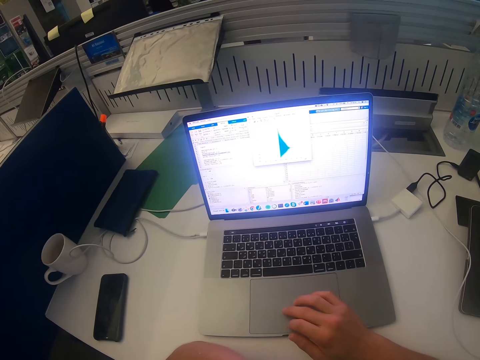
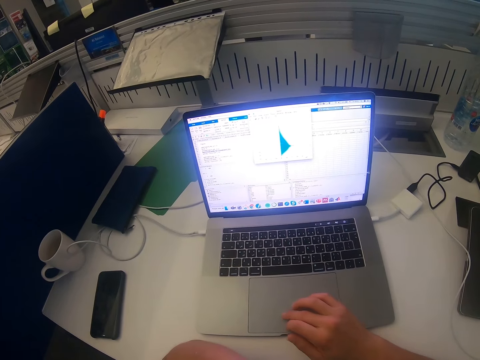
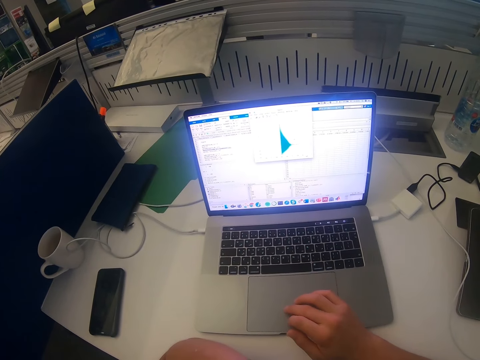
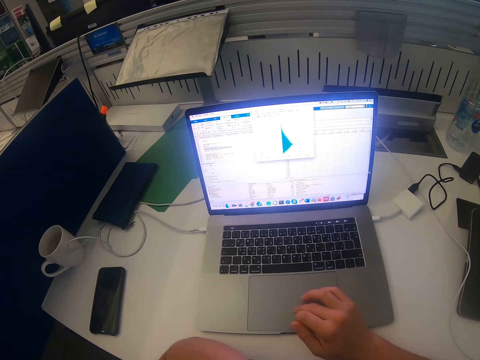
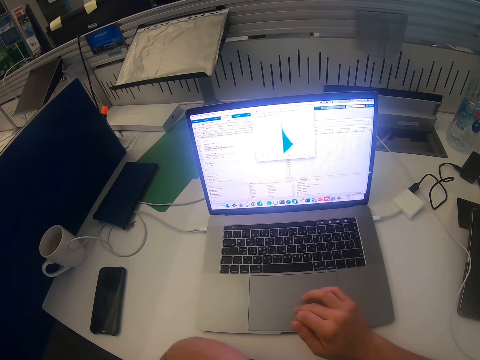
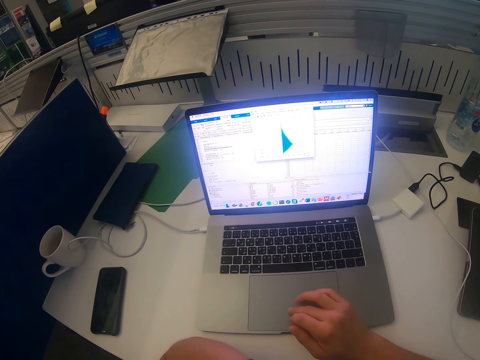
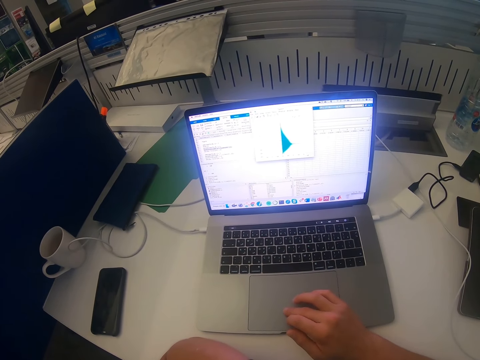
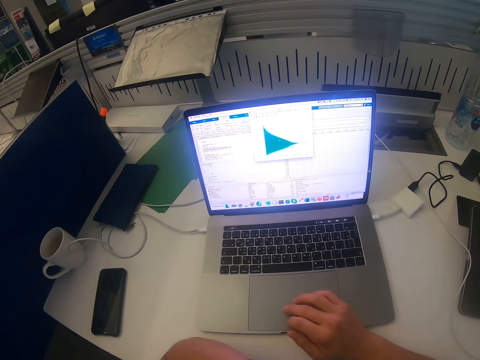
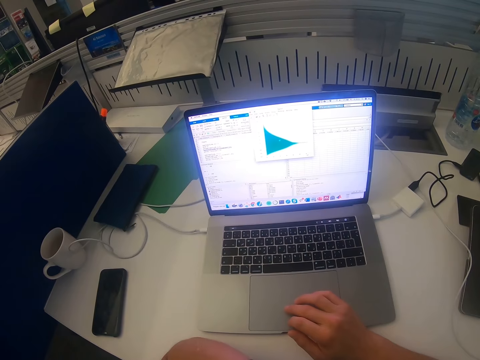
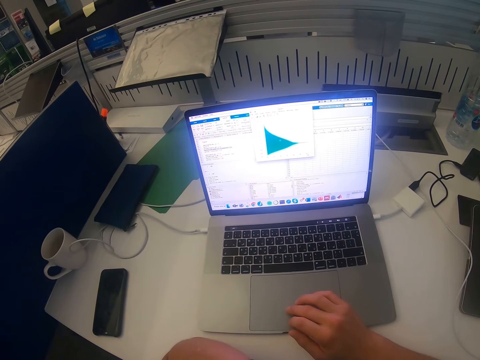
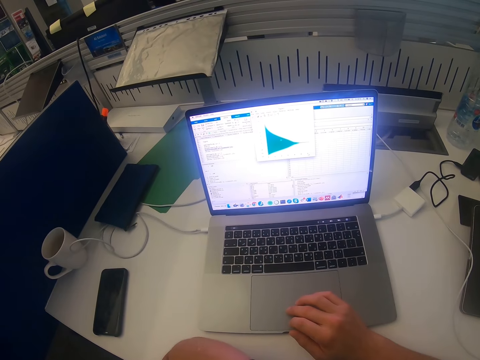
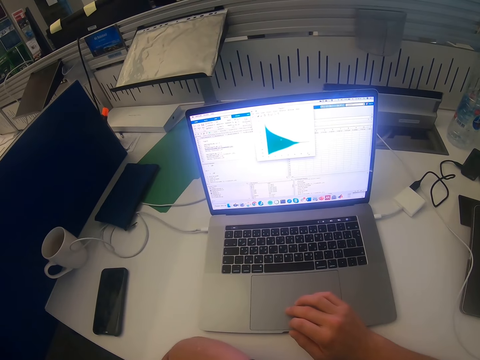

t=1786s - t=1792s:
The camera wearer scrolls the laptop.

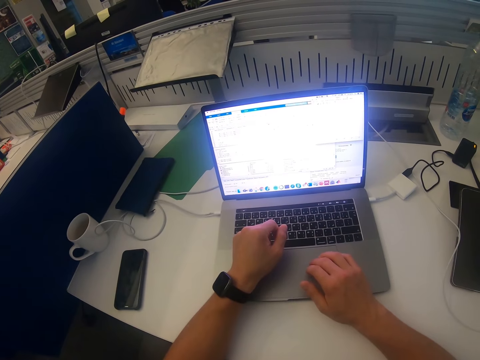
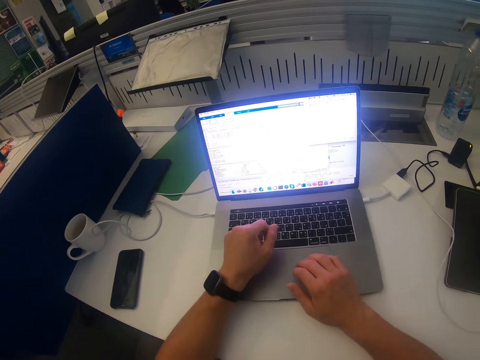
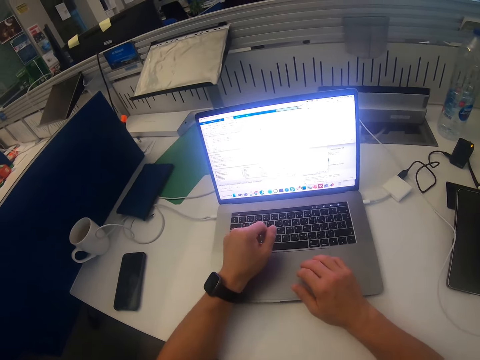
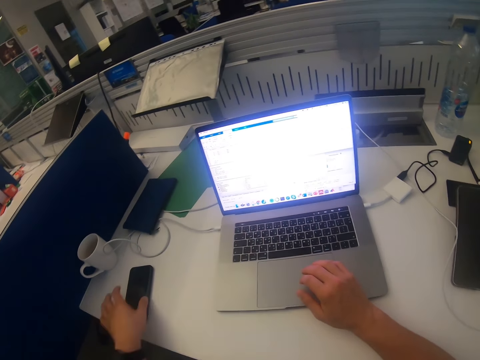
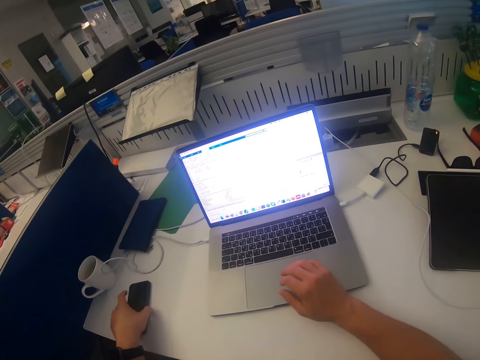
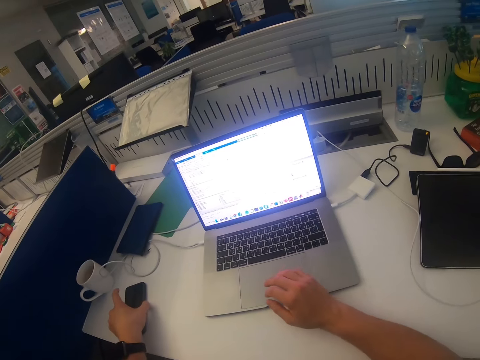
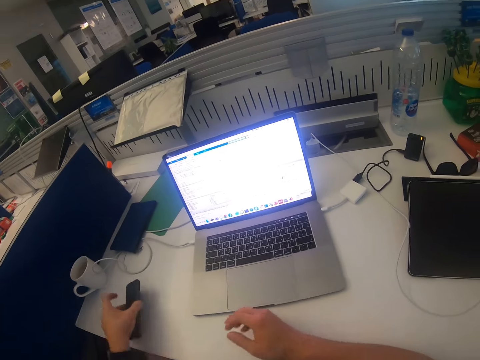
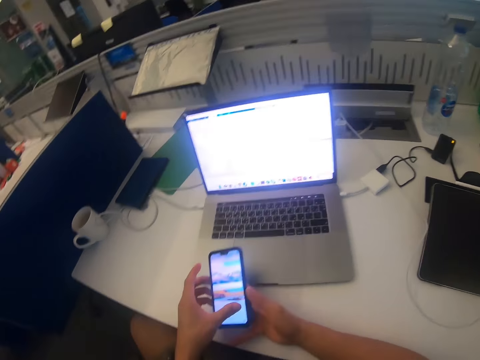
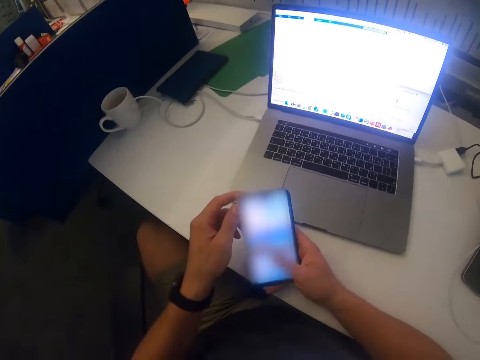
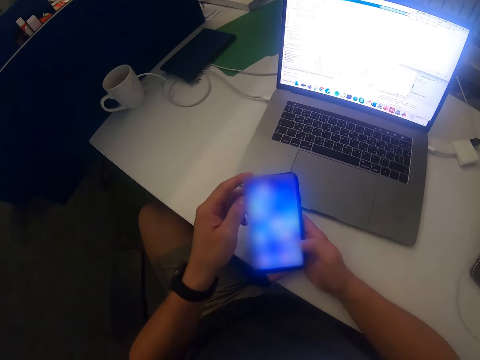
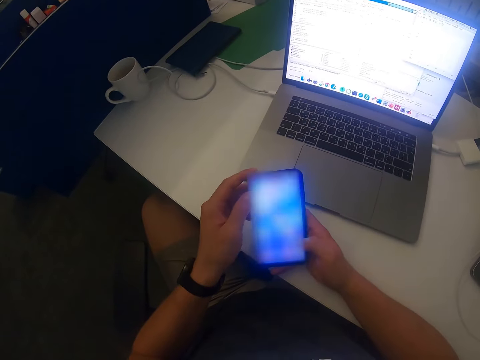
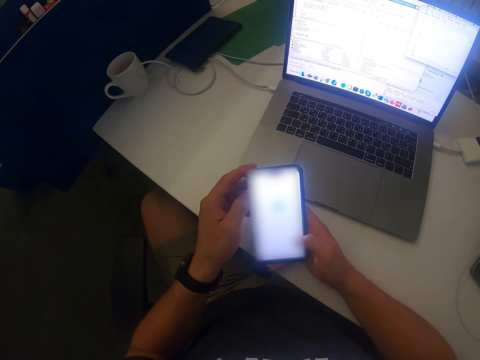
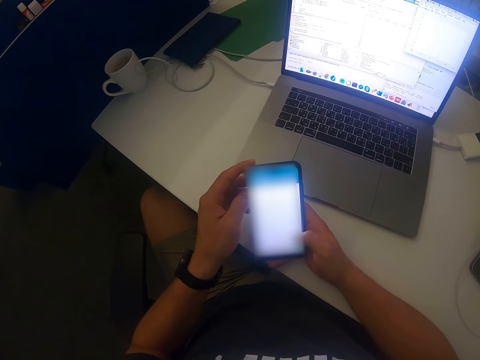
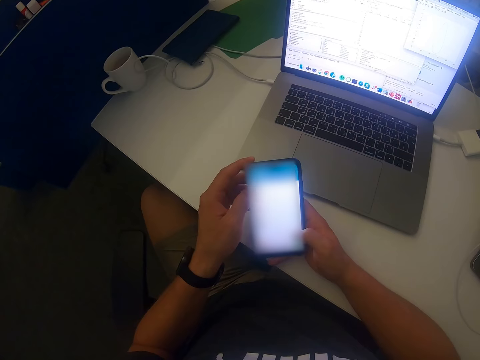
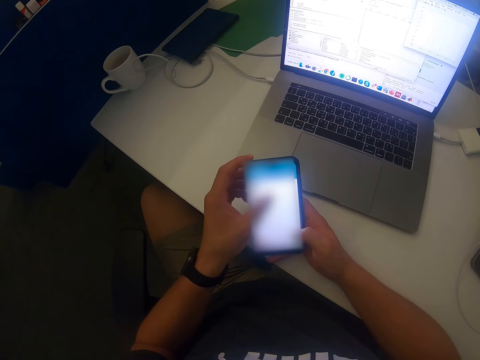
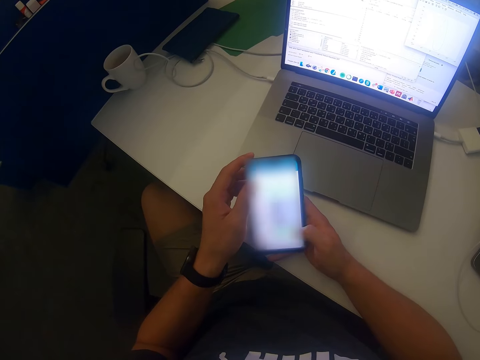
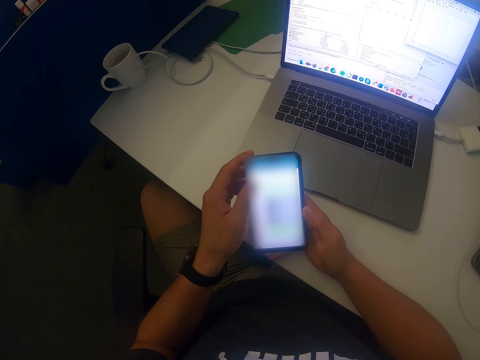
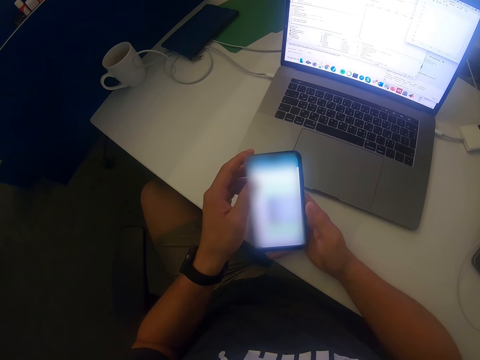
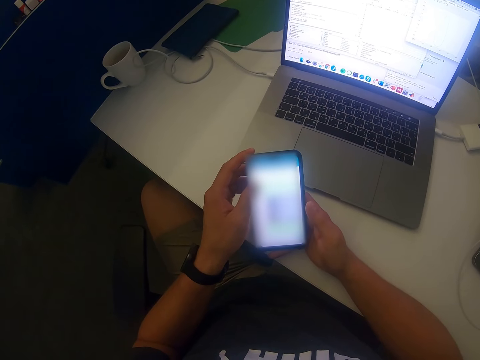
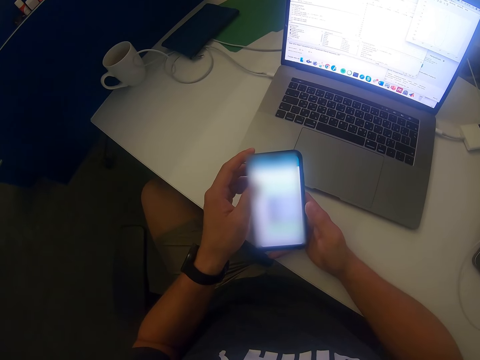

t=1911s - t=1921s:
The camera wearer swings the left hand. They pick a mobile phone with the left hand. They move the mobile phone to the right hand. They press the mobile phone with both hands. They use the mobile phone.

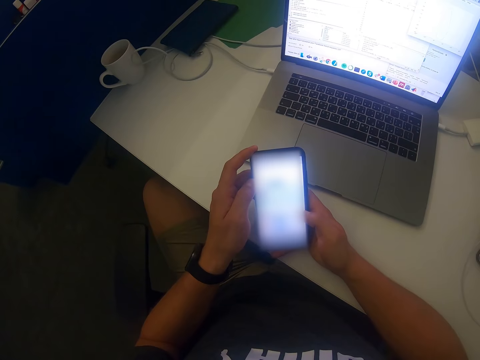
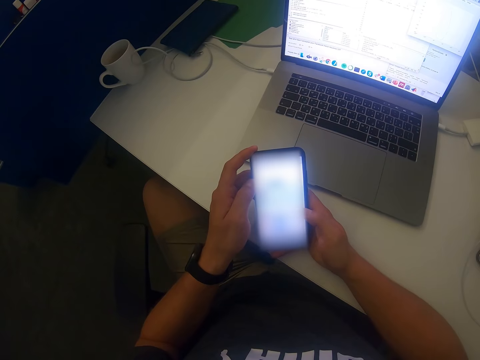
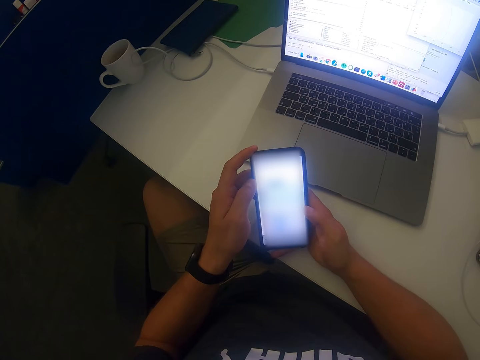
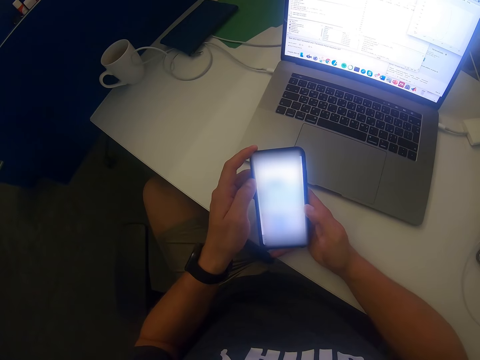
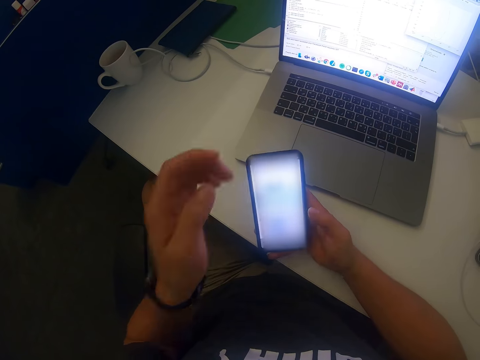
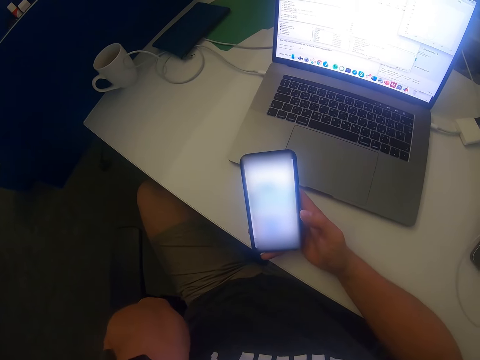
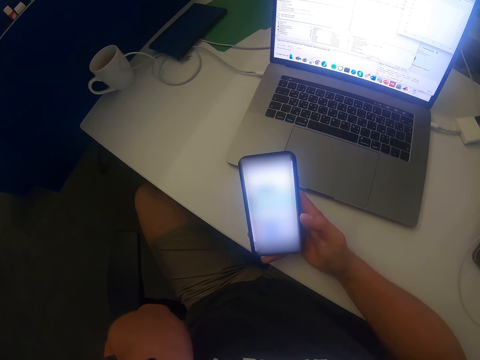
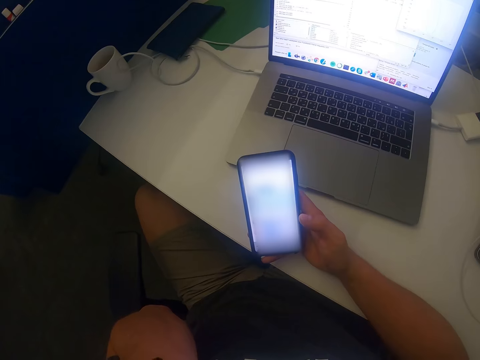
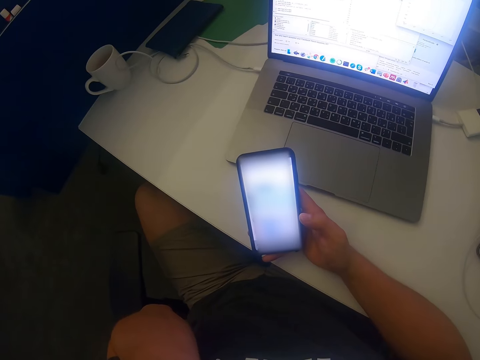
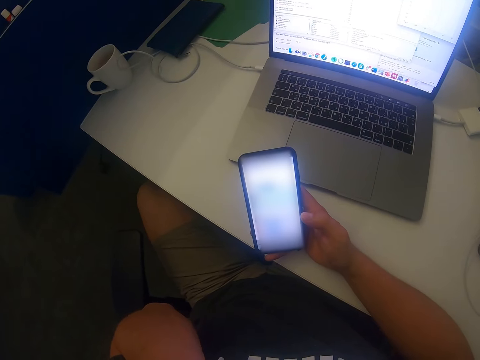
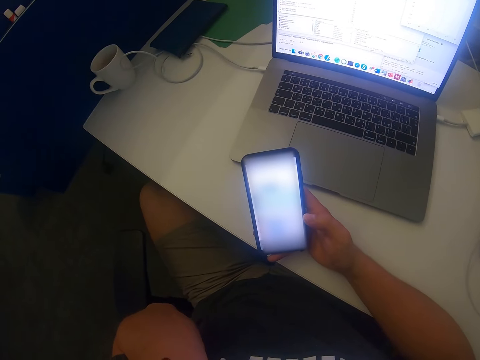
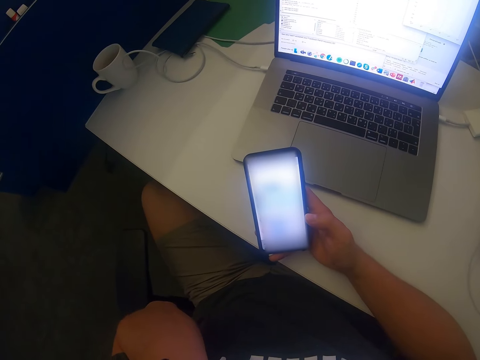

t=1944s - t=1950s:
The camera wearer swings the left hand. They touch something. They release the left hand from the phone. They stare at the mobile phone.

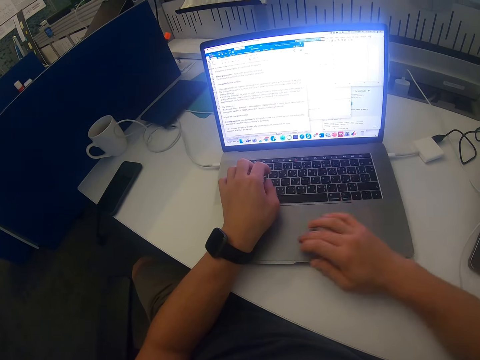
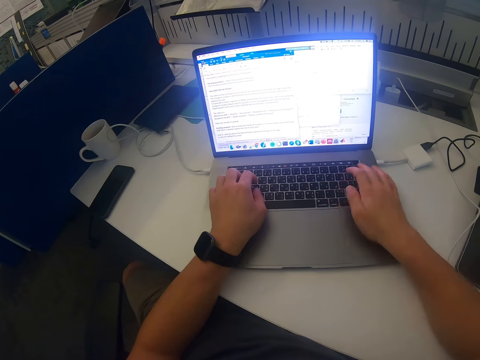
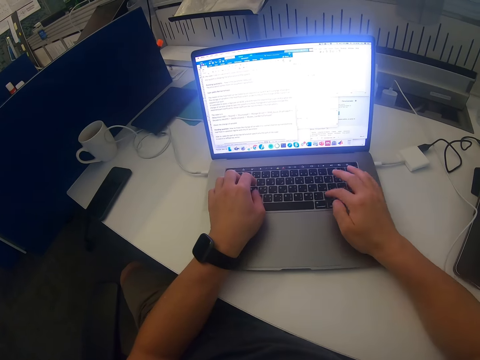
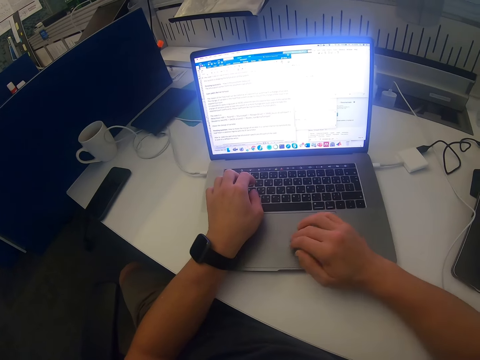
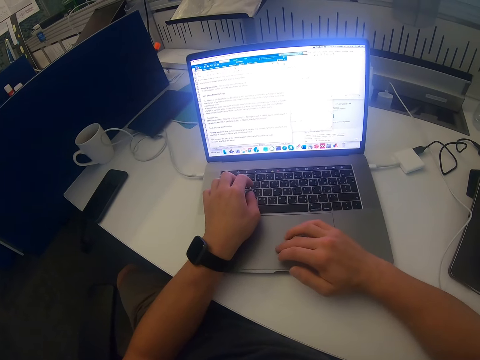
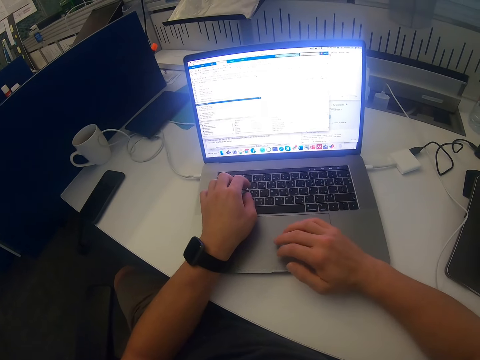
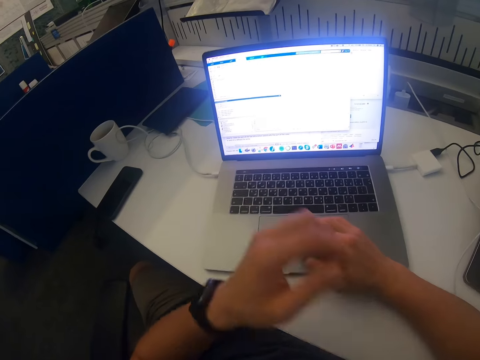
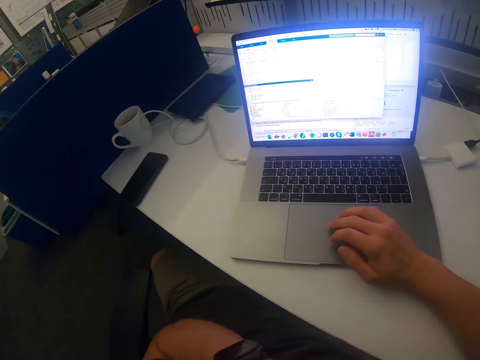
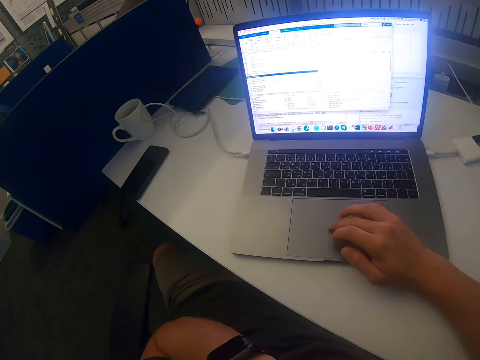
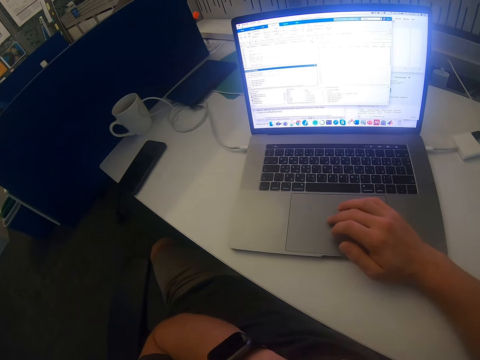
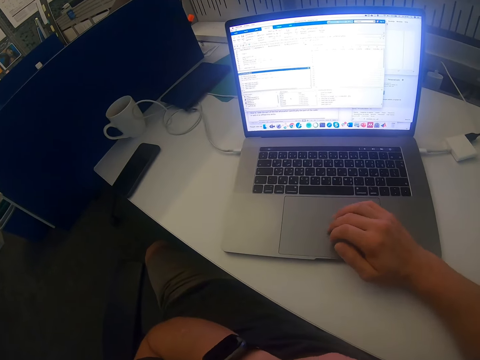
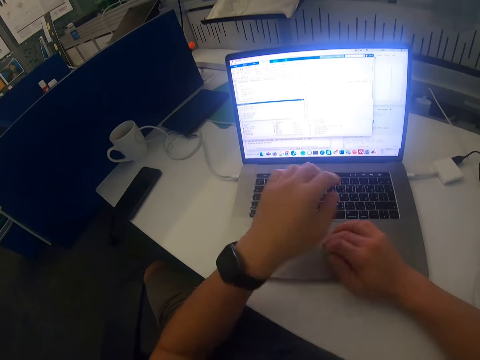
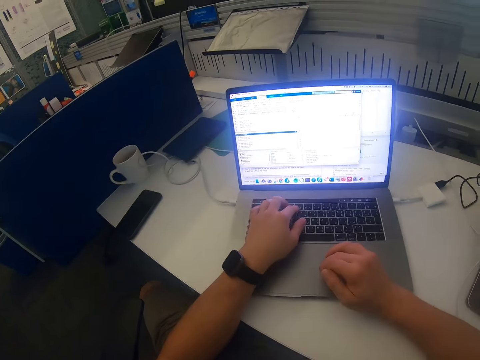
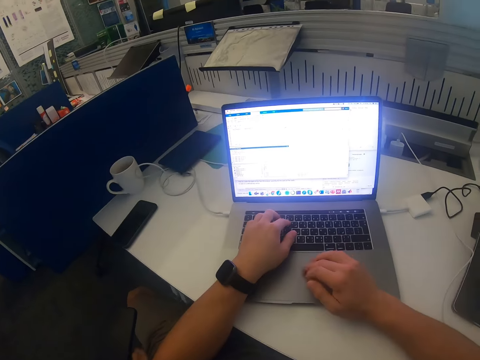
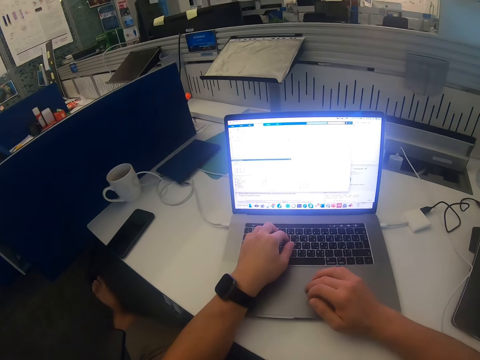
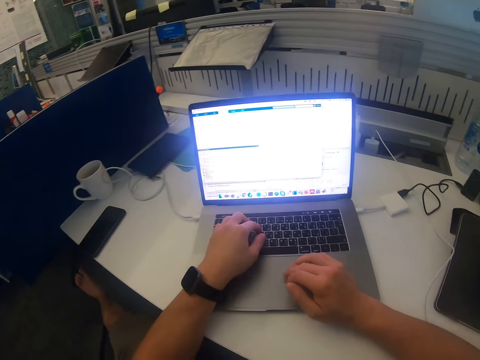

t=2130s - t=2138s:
The camera wearer touches the touchpad with the right hand. They swing the left hand. They raise the left hand. They swing the left hand. They touch the buttons with the left hand. They use the laptop.
